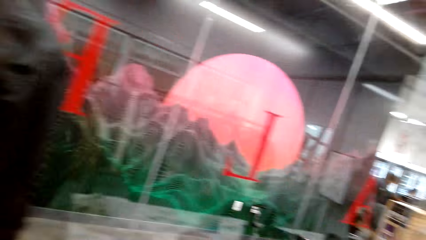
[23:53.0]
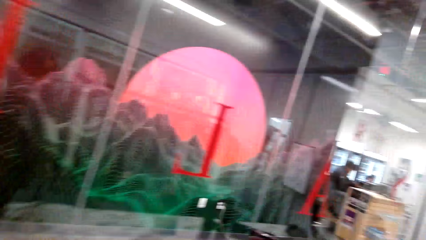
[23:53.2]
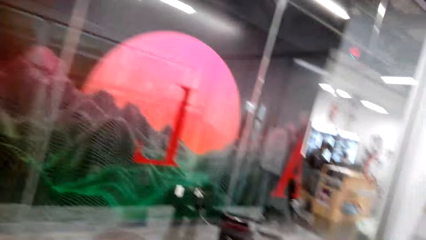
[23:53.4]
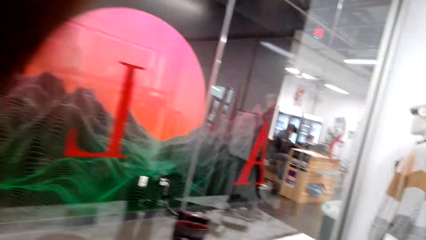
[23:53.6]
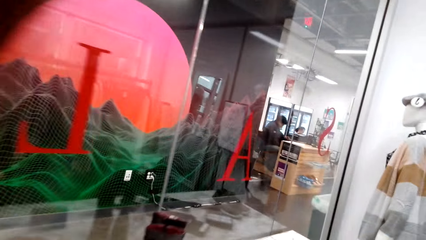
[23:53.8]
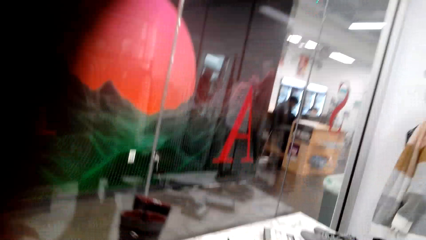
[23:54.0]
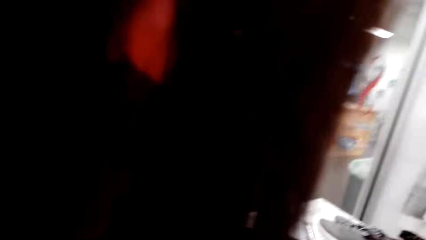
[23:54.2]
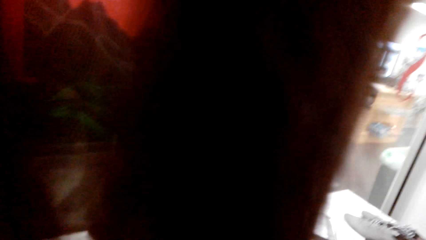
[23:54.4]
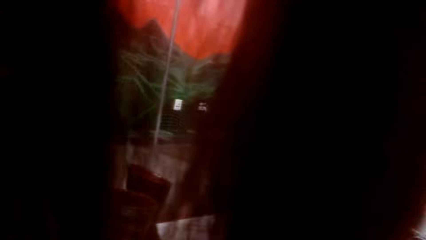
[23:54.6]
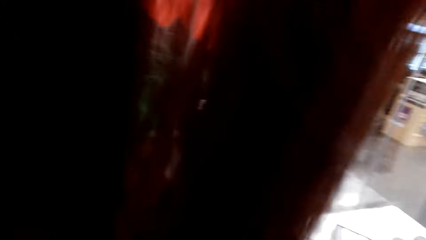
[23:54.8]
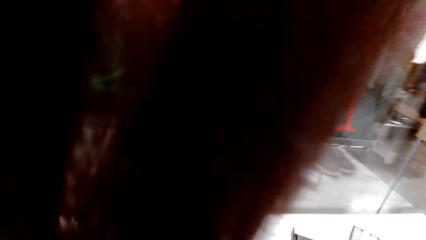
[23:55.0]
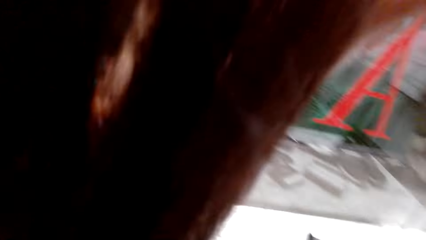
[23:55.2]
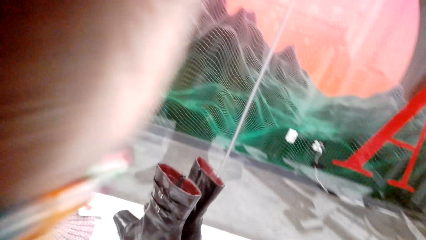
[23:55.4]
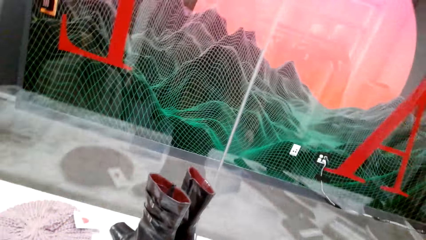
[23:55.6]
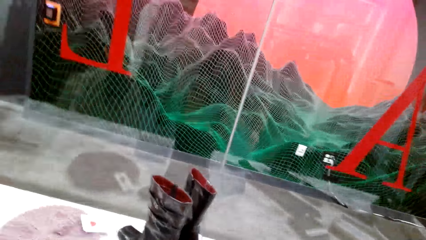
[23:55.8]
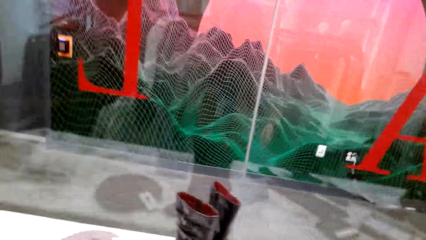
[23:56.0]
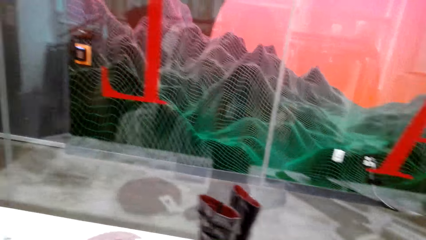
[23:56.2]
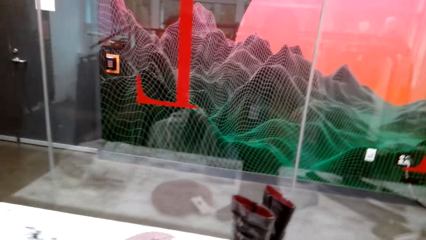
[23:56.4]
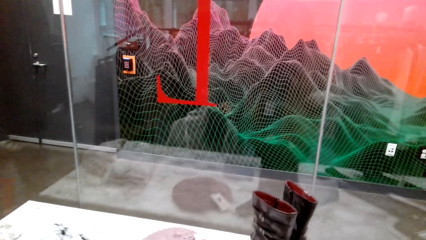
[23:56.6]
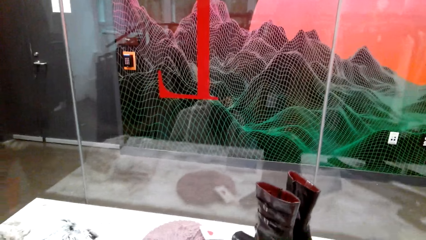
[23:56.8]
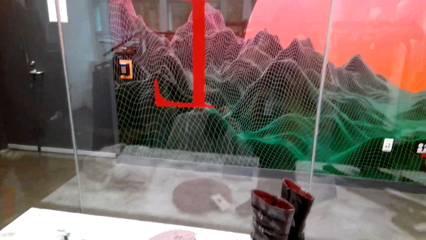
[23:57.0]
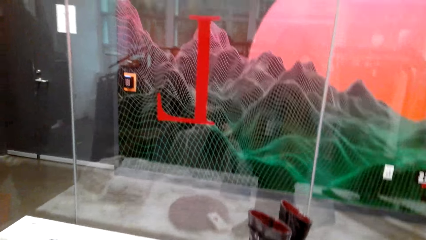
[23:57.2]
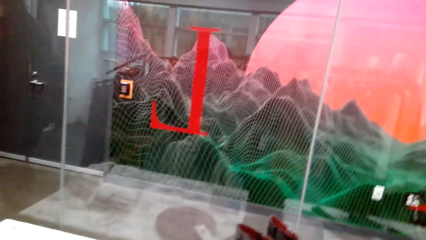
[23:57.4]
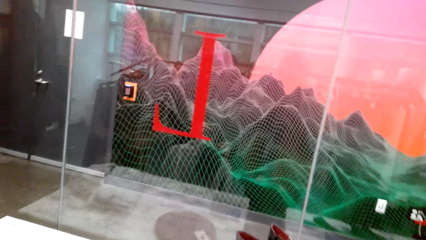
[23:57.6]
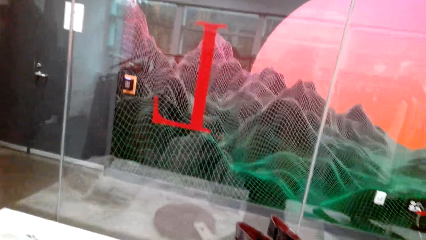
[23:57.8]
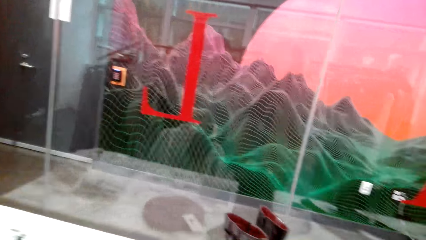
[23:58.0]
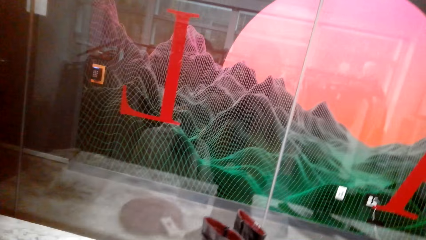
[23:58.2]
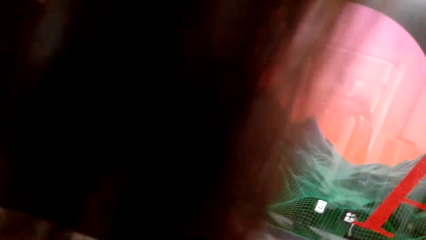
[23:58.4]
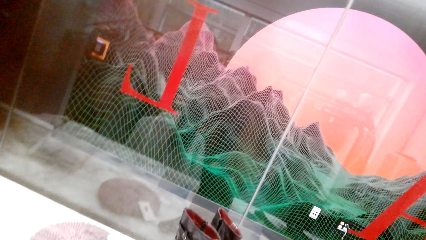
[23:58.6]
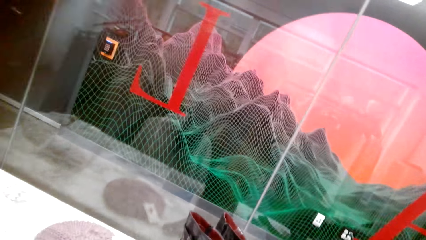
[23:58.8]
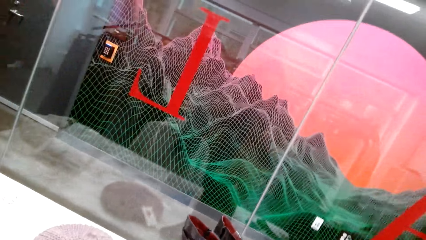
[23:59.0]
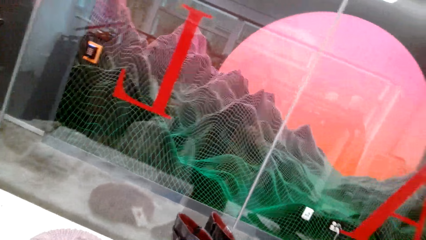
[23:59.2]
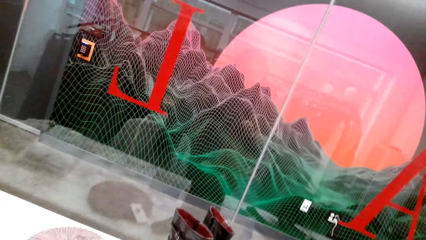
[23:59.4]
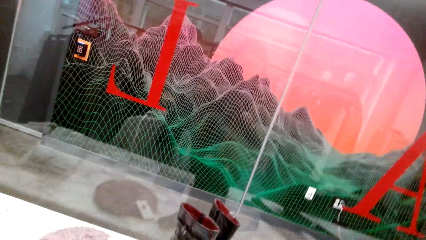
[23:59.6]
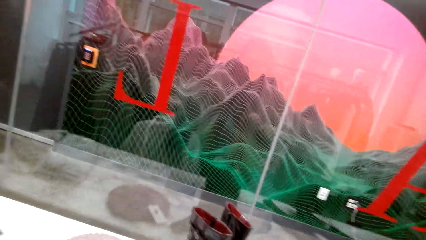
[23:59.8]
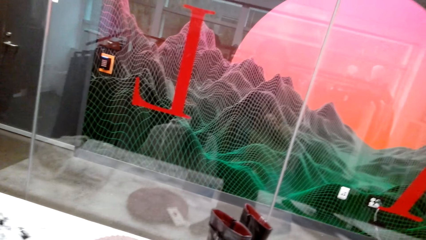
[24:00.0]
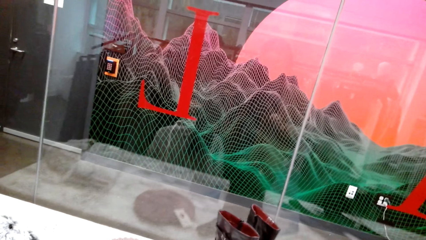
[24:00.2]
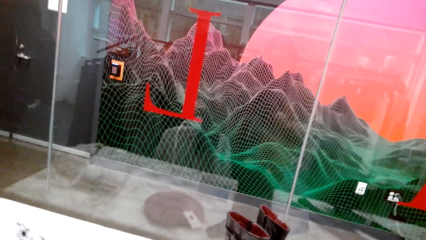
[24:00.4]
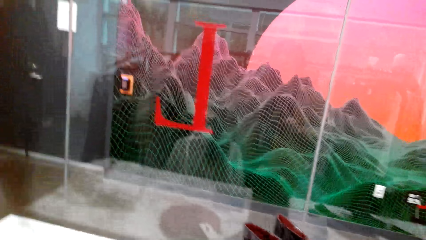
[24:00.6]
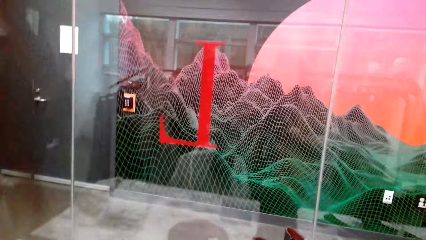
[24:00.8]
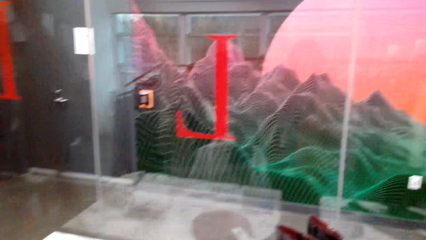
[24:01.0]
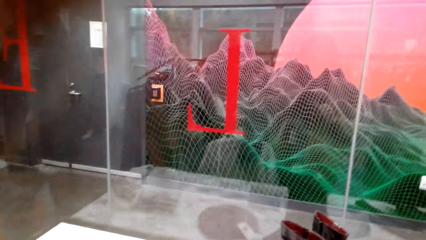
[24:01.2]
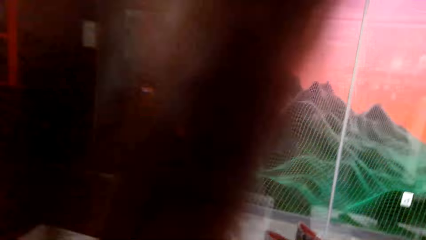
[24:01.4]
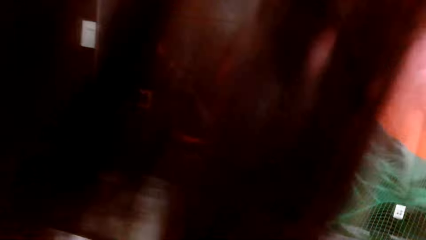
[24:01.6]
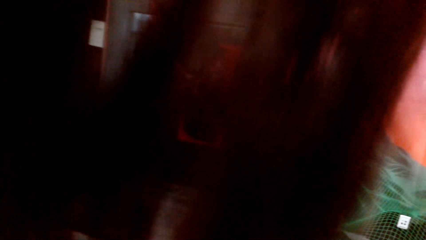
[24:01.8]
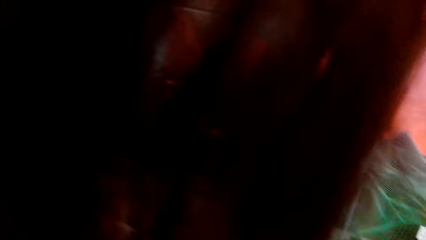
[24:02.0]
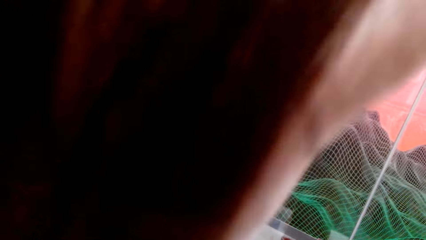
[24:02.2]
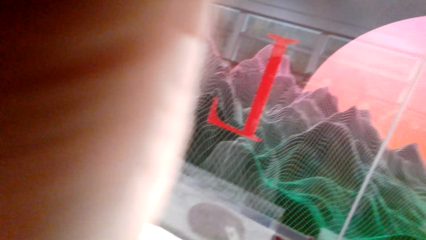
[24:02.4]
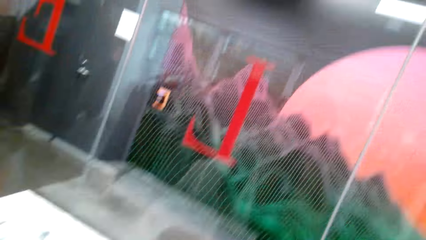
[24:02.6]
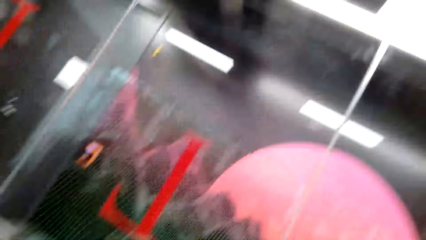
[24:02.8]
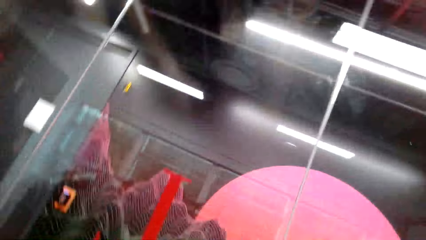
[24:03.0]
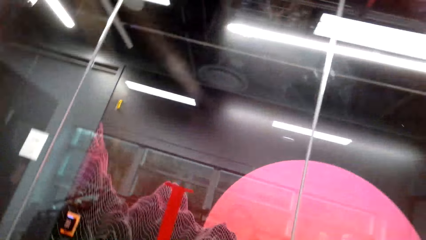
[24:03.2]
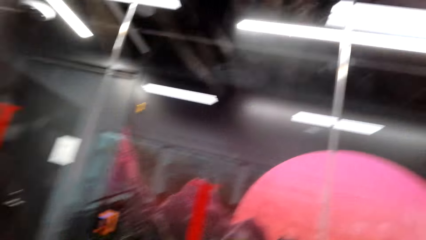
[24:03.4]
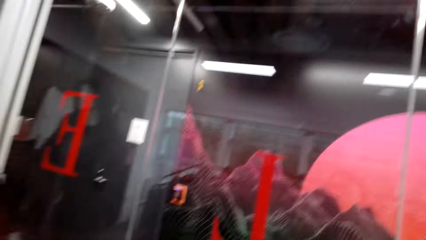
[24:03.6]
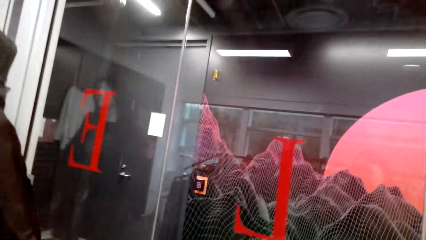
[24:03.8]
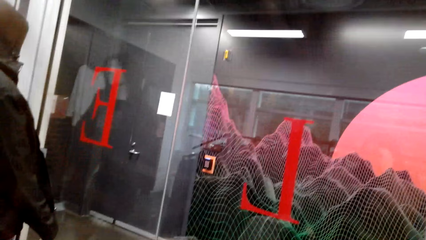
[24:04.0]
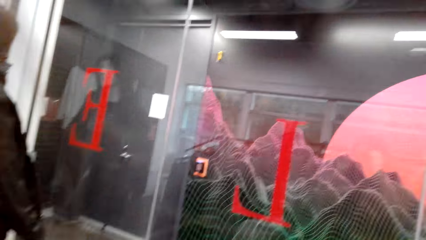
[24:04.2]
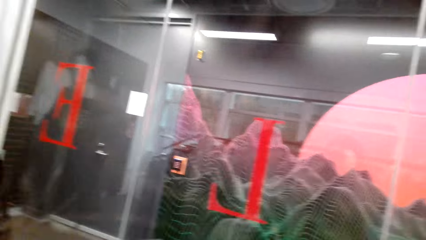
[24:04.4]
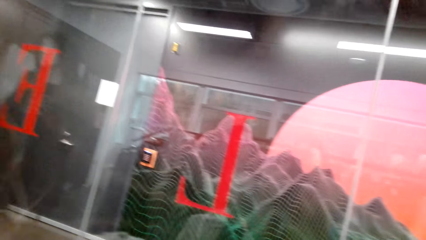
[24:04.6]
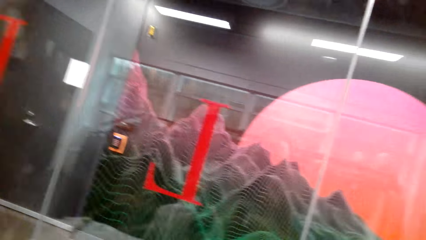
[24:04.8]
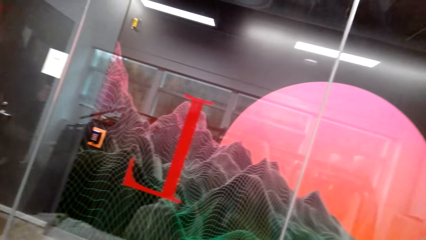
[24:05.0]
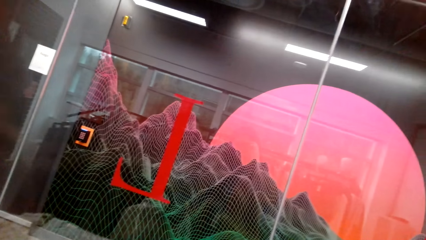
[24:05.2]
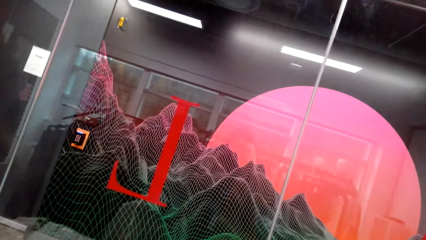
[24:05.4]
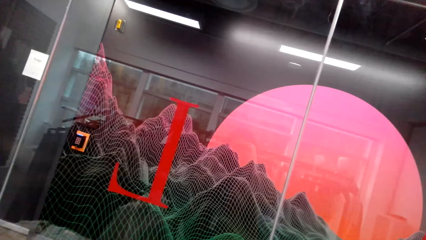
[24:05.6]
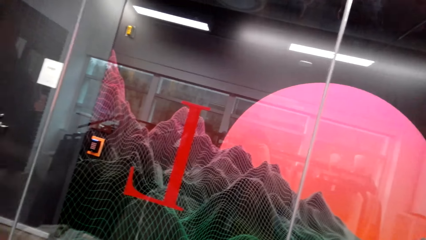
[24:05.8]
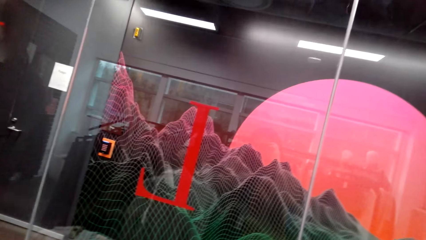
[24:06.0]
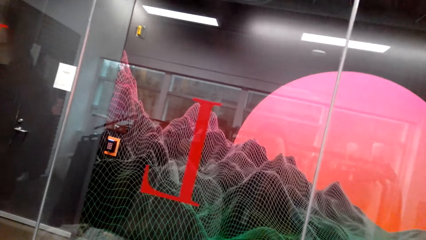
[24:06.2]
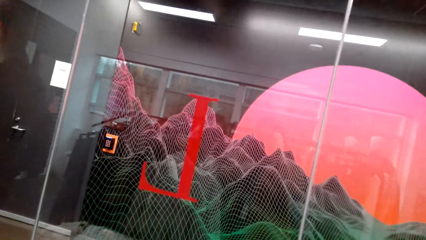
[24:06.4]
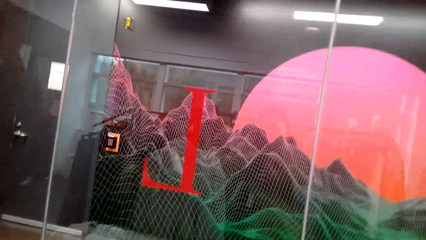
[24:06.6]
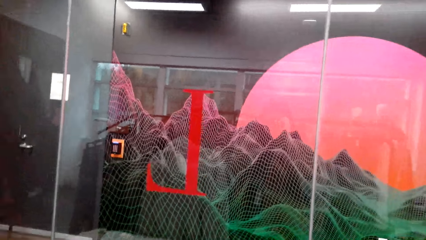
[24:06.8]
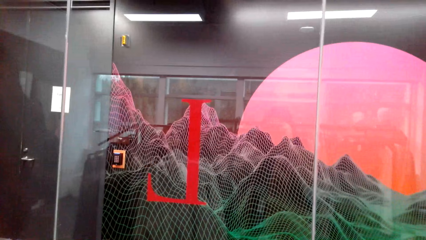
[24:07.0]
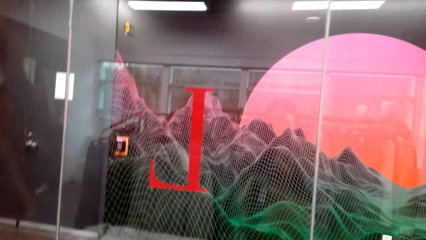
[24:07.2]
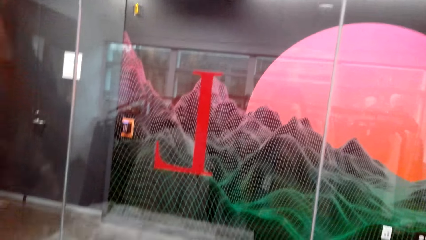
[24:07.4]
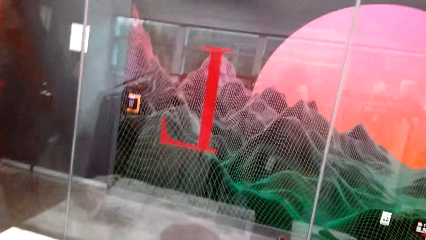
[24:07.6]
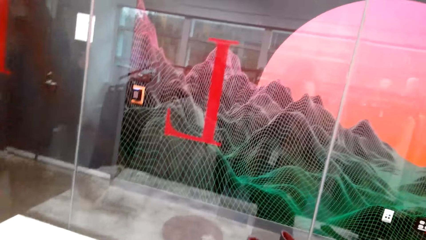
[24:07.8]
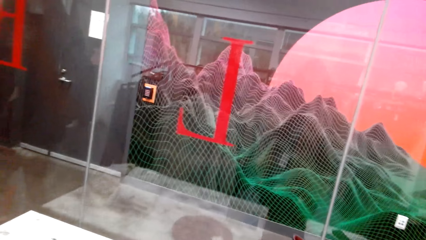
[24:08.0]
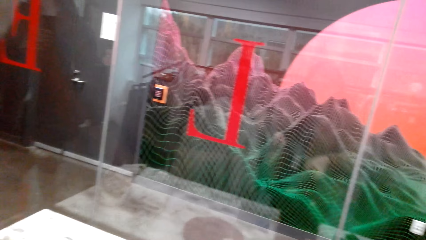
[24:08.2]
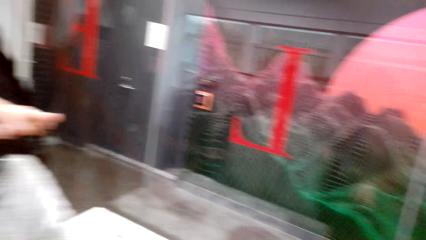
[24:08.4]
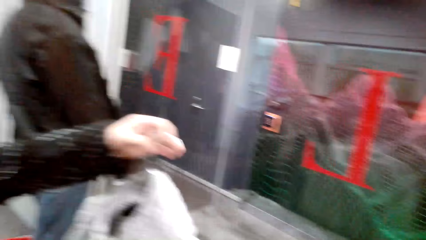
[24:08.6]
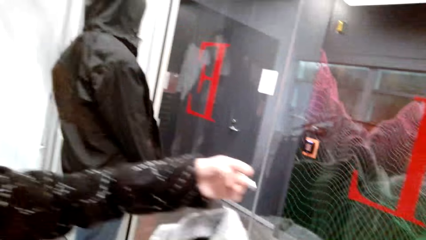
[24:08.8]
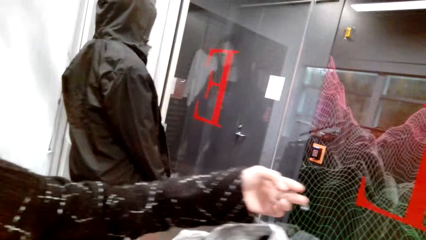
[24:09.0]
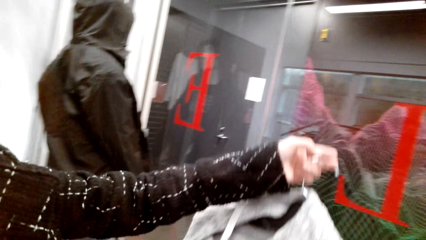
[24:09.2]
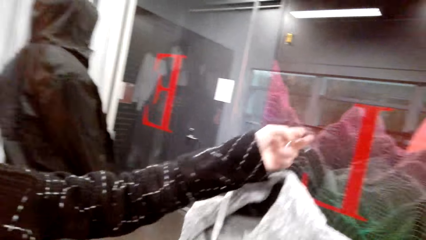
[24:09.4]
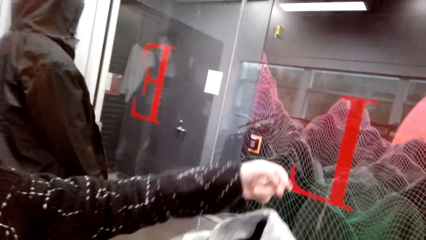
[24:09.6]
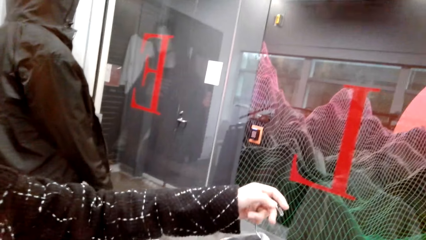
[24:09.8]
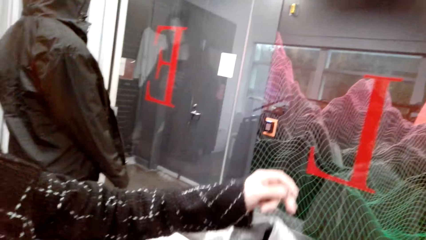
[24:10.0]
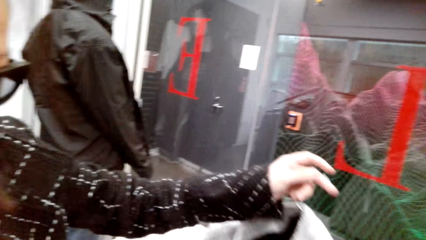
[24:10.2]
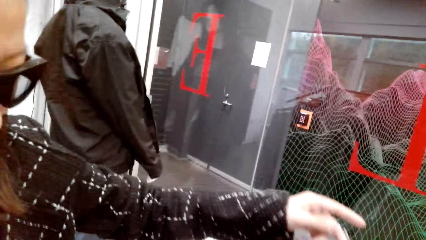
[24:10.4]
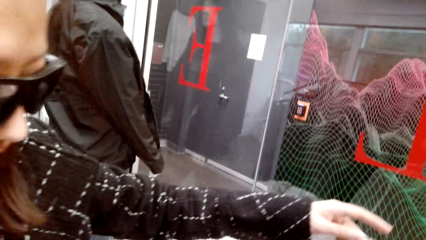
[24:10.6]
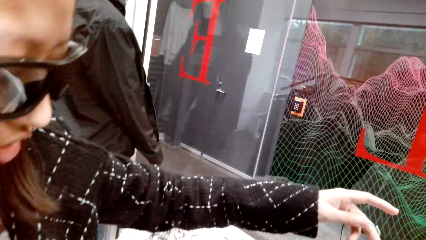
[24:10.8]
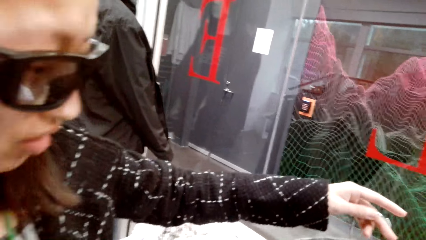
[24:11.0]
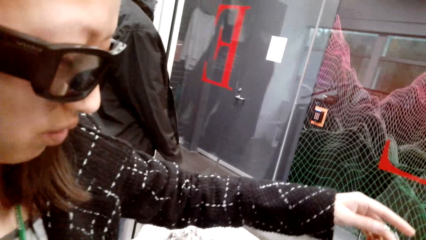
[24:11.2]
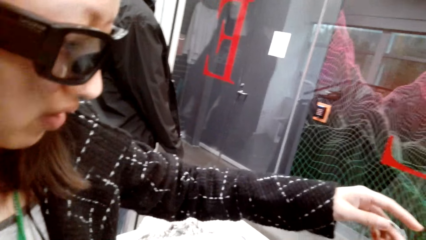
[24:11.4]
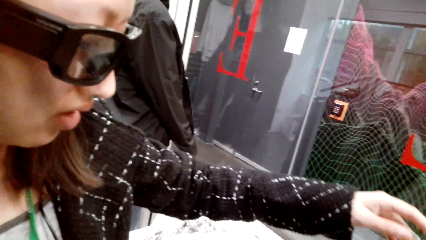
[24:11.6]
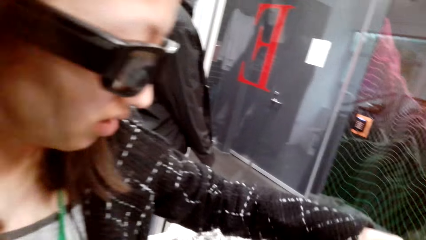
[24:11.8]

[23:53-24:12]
The camera wearer looks at the shoes. A person stands by the display table. The camera wearer stands by the display table. She moves her body. The person holds a sweater with her hand.
